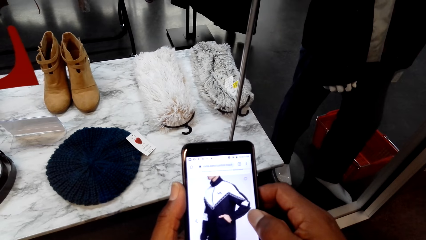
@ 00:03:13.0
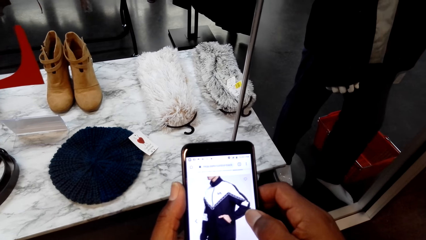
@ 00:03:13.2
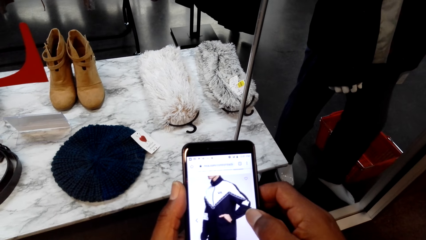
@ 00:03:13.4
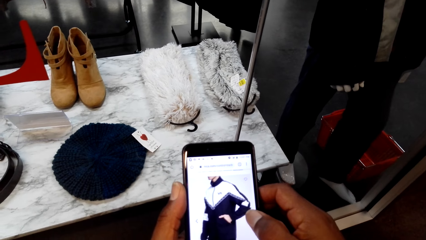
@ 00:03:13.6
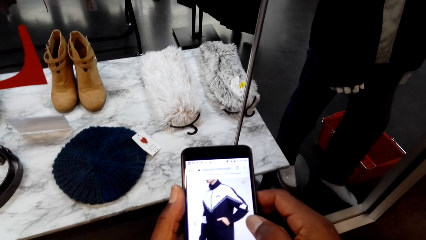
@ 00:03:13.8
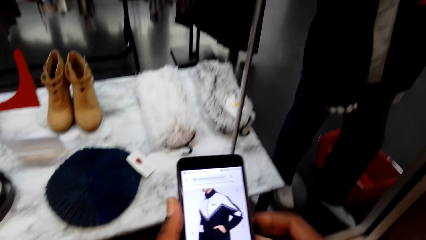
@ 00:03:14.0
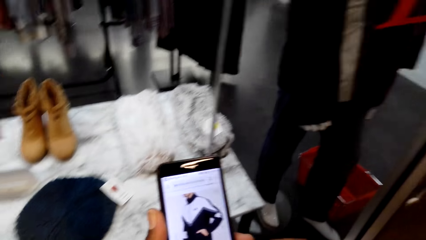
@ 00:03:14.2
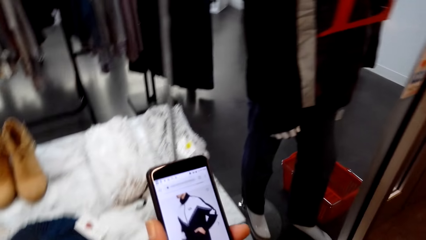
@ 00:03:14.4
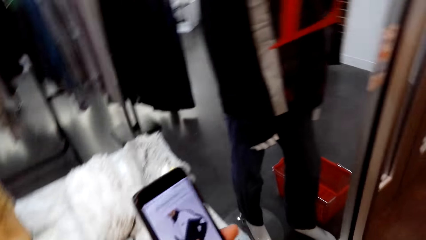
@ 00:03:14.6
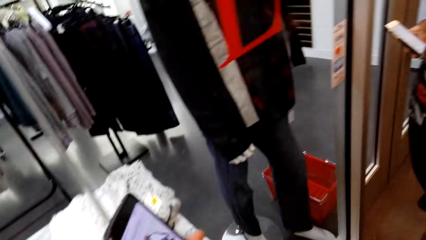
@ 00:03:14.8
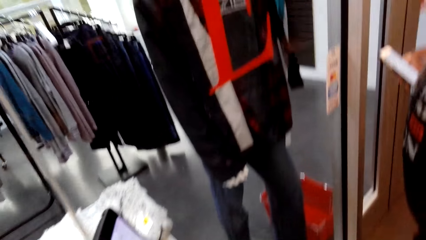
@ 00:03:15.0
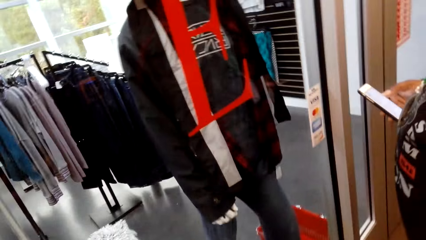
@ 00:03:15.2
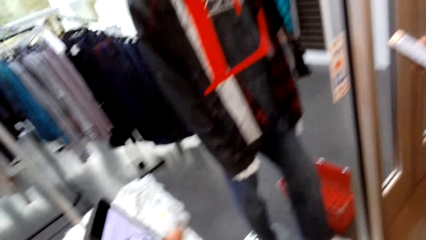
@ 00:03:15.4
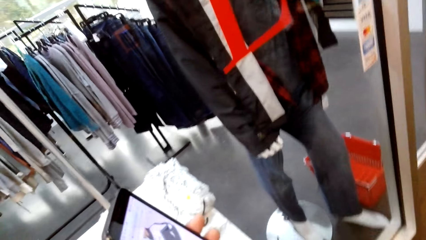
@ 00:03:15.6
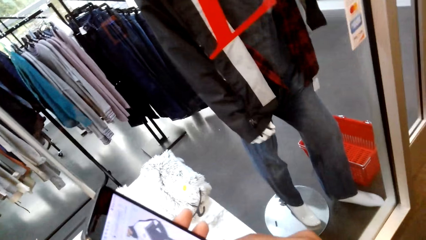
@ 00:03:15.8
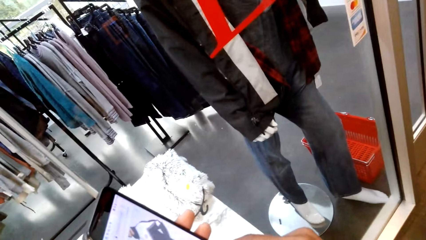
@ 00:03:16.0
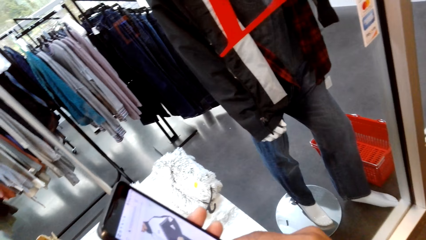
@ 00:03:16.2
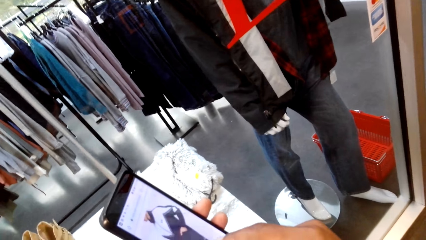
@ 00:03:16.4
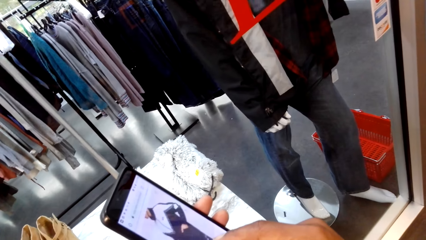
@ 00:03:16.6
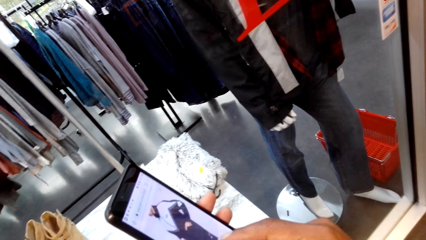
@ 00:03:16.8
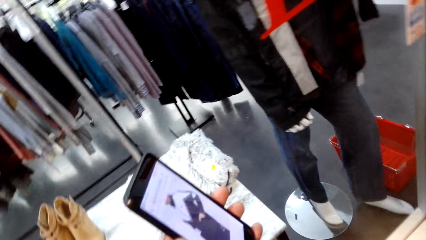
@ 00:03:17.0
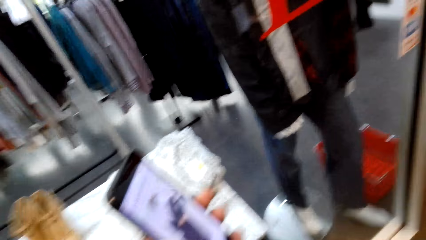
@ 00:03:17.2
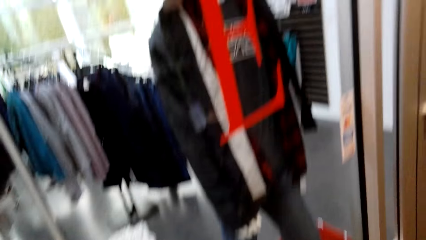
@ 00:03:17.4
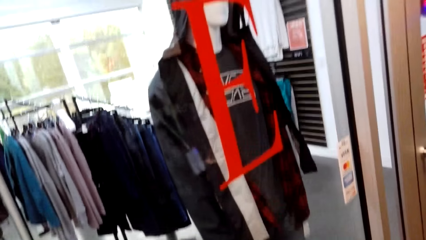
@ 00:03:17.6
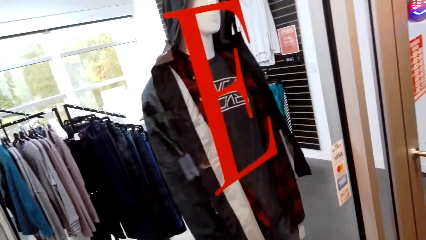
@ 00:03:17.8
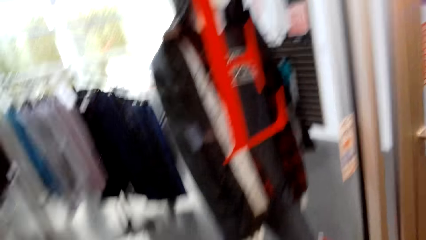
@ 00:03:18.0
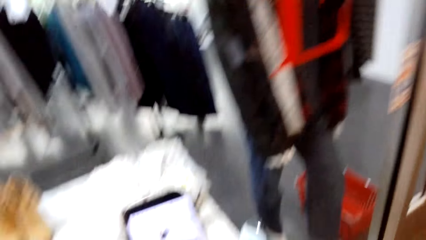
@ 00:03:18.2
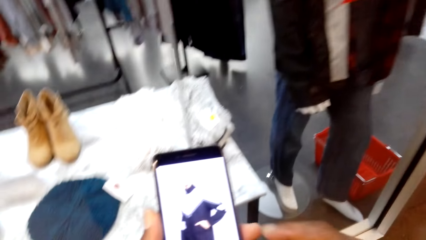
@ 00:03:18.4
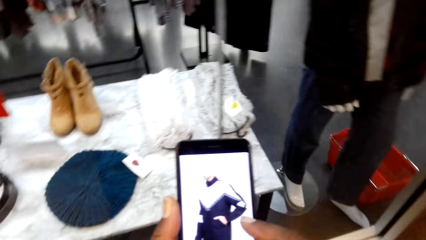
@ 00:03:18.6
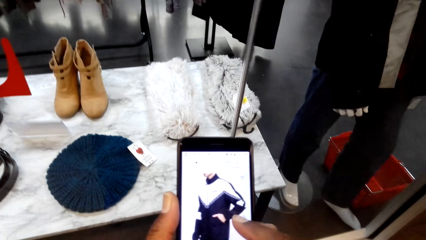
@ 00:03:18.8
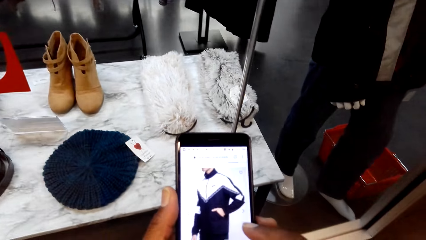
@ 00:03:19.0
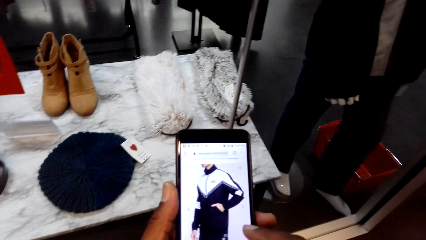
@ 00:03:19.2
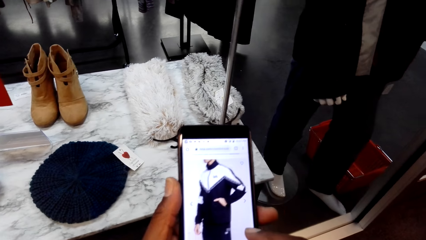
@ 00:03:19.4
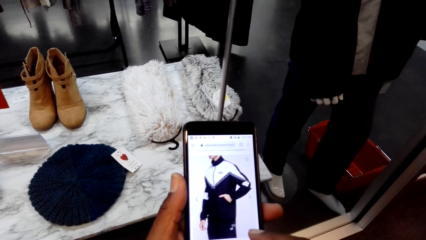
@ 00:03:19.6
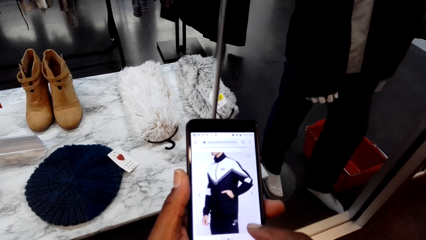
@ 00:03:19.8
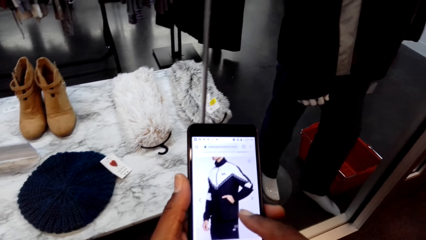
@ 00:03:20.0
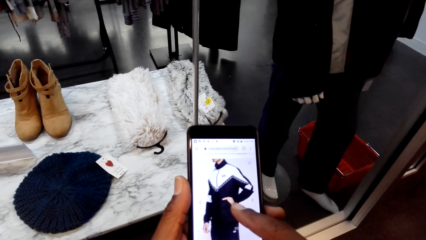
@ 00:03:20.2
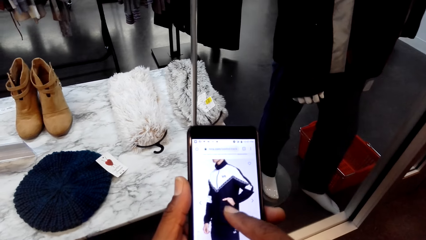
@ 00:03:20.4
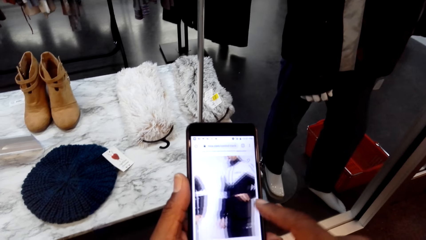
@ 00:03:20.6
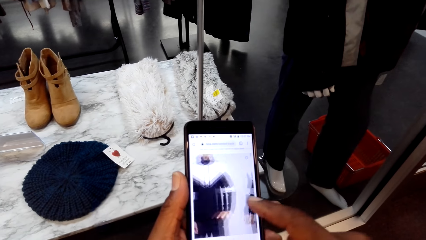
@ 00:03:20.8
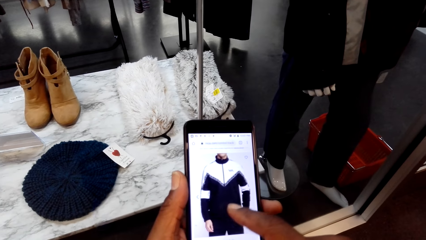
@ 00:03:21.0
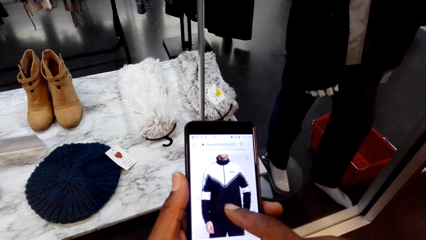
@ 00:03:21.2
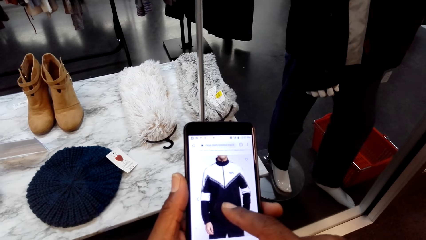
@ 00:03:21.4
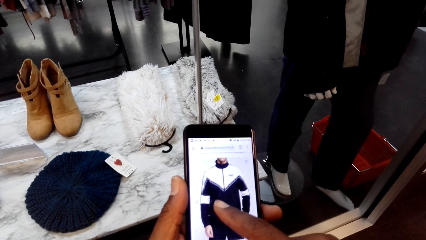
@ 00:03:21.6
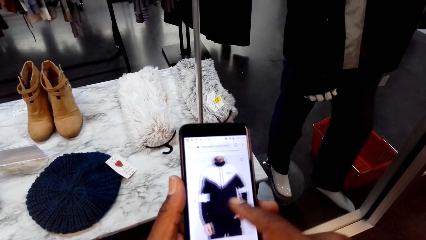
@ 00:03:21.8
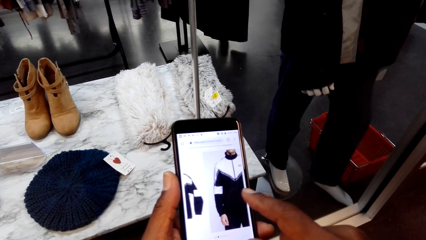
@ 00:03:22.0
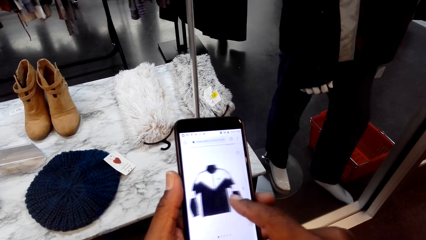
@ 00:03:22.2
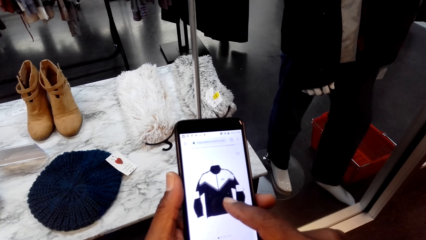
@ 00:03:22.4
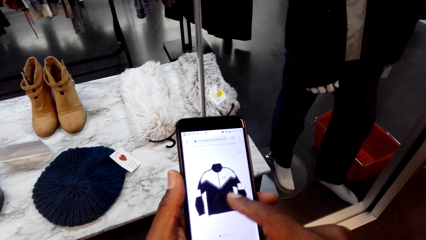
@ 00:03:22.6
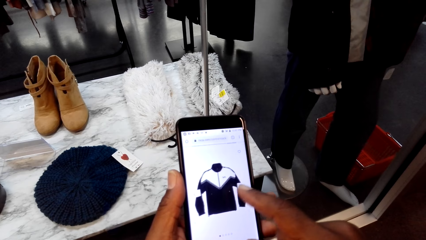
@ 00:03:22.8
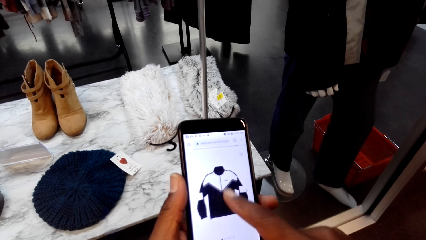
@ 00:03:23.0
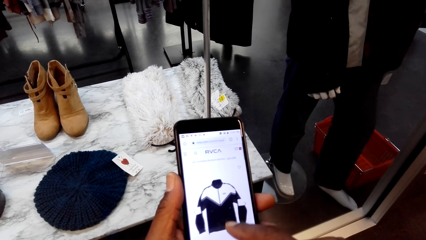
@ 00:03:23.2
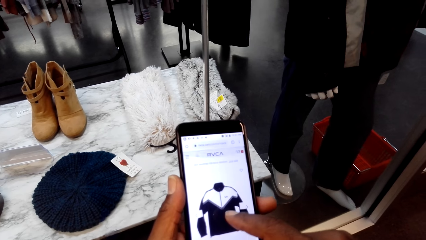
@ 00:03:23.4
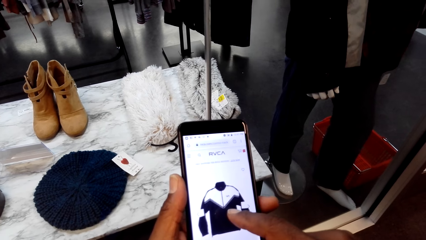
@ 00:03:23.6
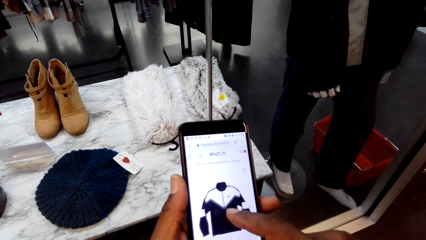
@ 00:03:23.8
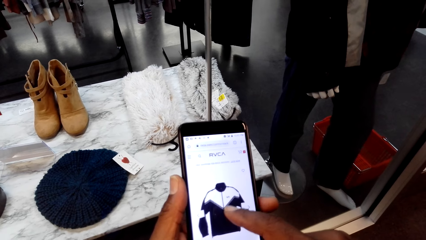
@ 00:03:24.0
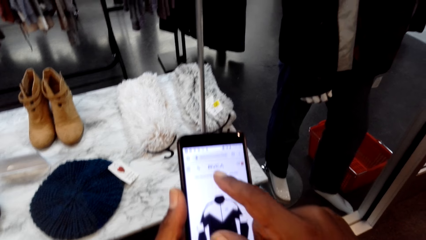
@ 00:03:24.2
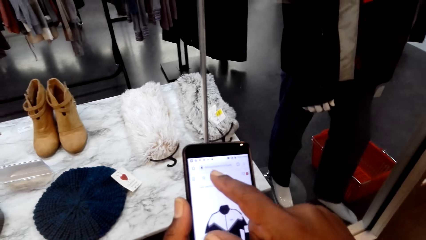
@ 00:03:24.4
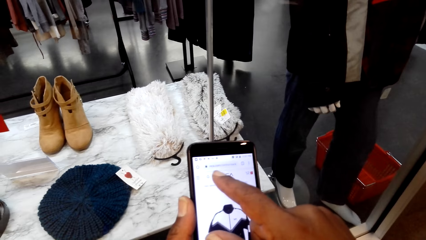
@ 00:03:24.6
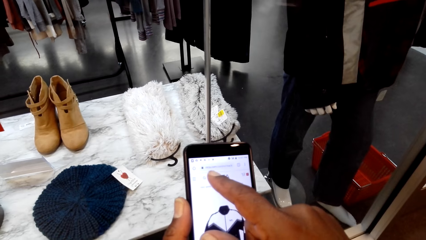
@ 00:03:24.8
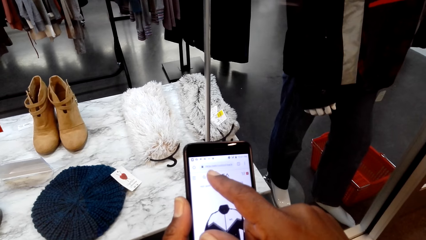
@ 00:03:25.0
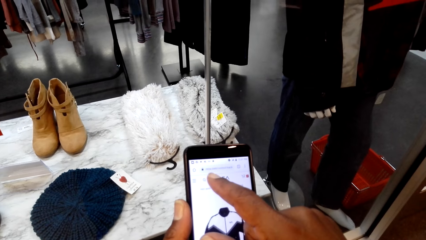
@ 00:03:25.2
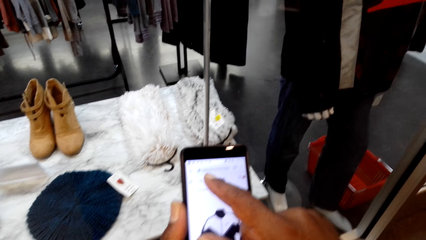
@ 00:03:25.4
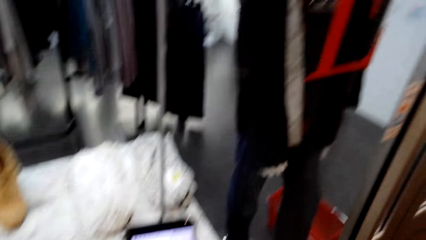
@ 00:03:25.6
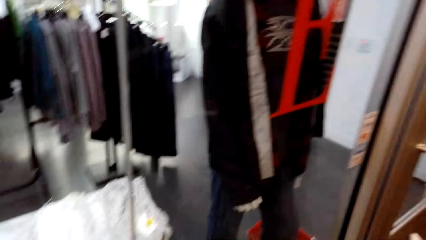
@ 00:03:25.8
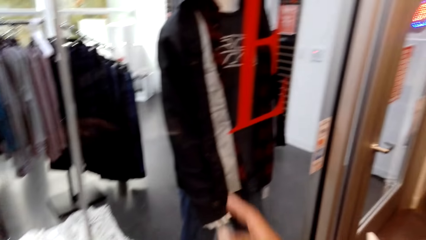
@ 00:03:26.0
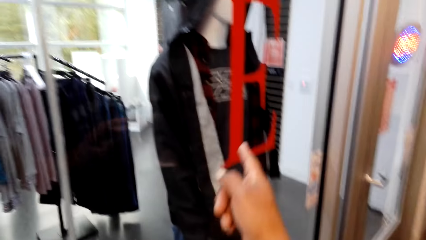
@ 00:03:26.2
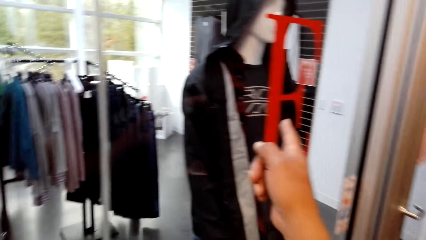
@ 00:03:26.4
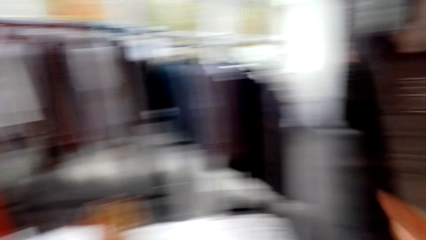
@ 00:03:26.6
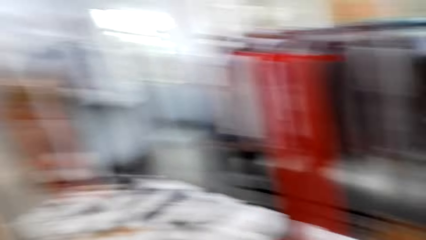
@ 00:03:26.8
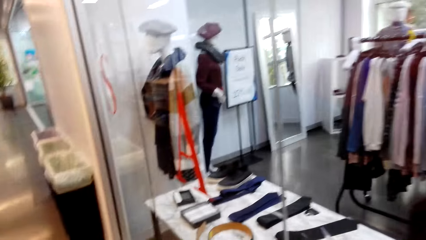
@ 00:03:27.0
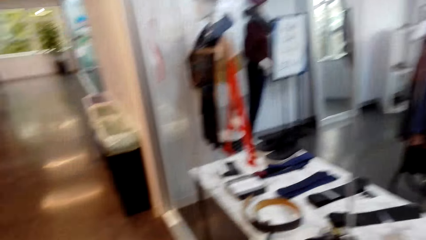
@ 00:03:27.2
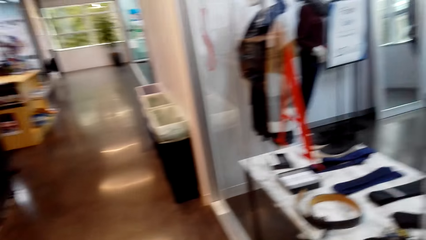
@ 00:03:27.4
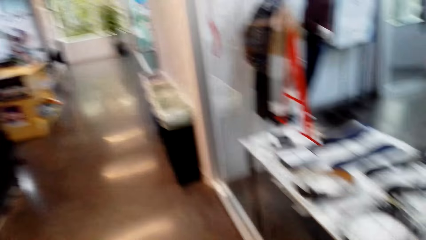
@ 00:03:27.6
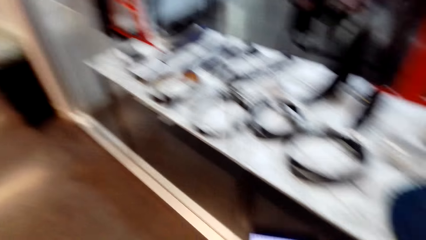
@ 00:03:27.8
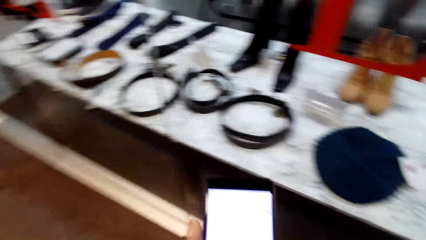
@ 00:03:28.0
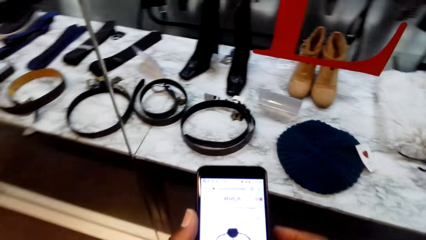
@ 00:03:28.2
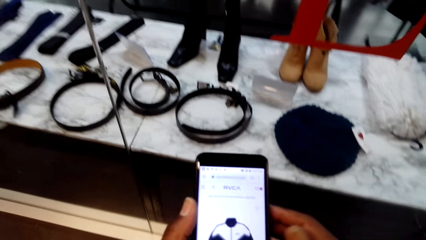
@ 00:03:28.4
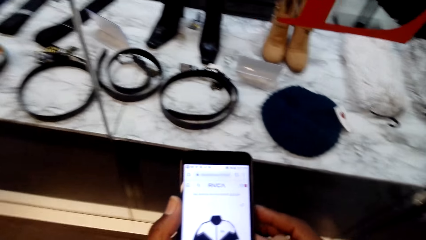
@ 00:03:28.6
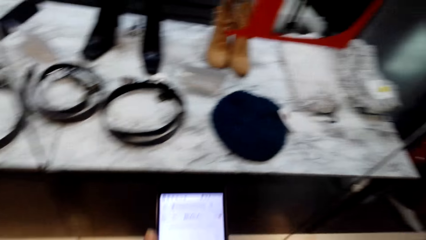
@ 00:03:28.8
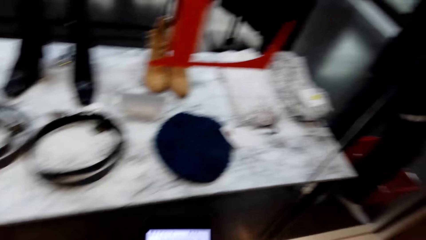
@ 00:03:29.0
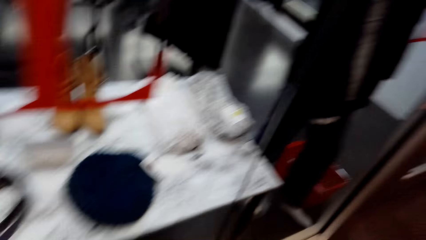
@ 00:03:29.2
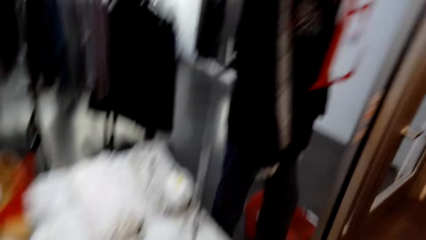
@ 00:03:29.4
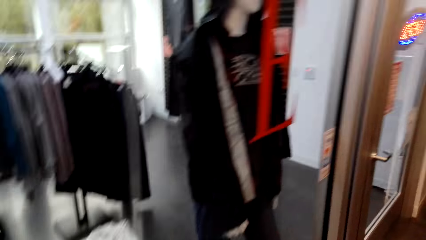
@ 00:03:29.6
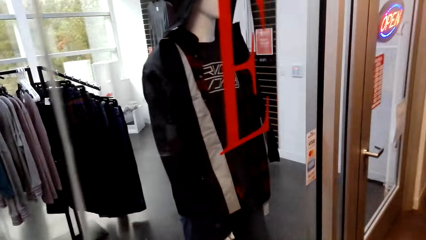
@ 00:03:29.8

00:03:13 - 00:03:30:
The camera wearer shows a man his phone. He interacts with the man. The man operates the phone. The camera wearer operates the phone. He looks around. He points at the mannequin. He looks in the clothing store. He looks at the phone.
